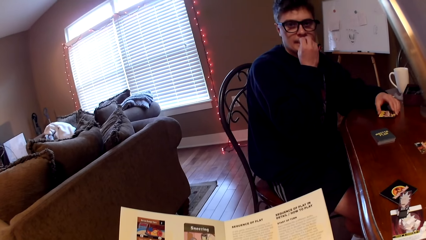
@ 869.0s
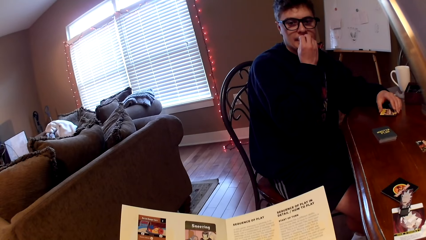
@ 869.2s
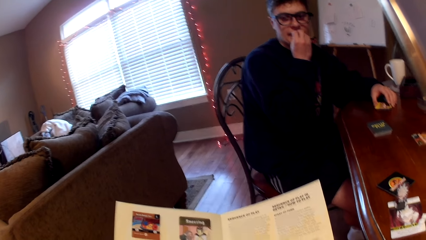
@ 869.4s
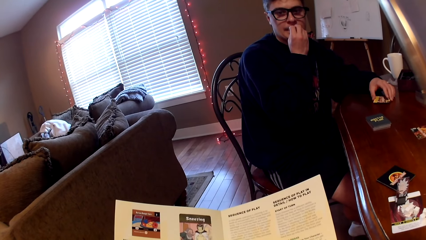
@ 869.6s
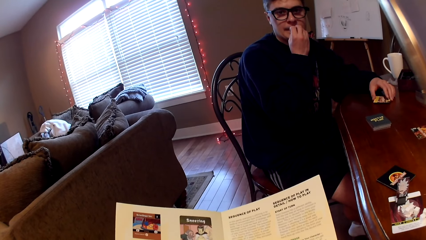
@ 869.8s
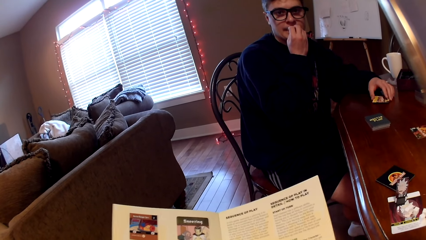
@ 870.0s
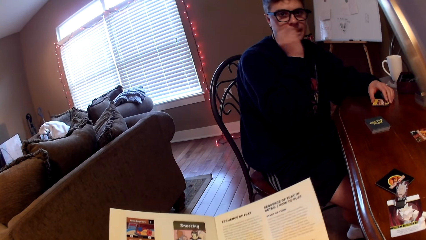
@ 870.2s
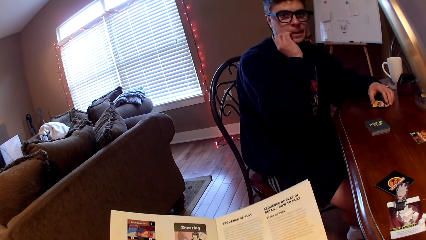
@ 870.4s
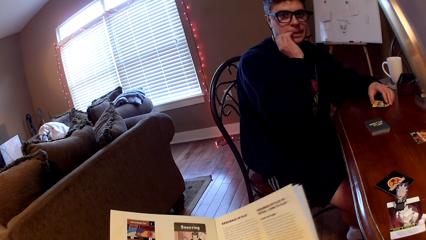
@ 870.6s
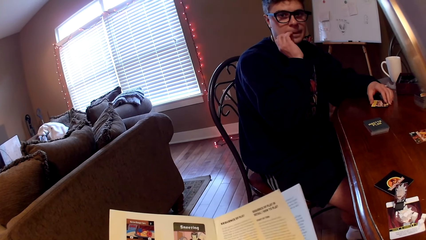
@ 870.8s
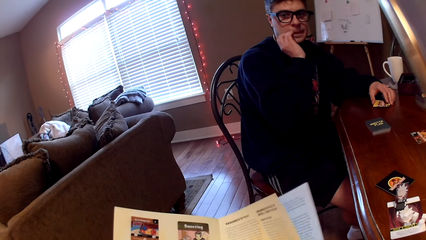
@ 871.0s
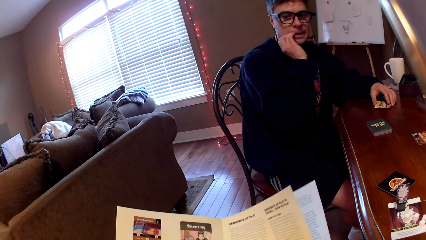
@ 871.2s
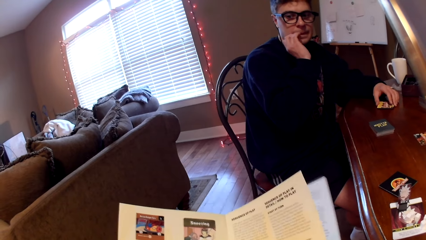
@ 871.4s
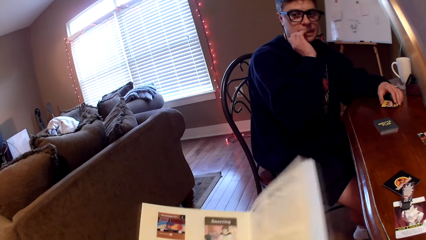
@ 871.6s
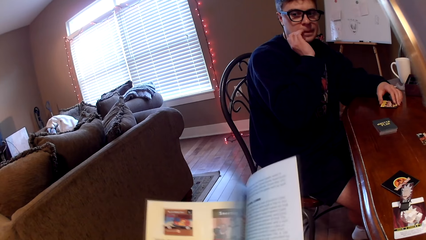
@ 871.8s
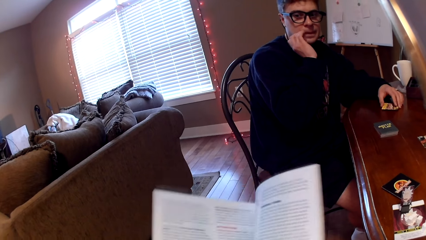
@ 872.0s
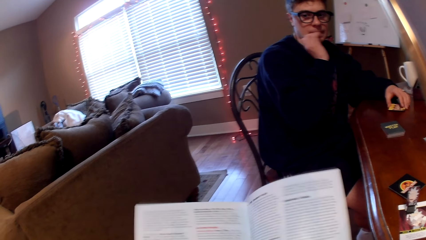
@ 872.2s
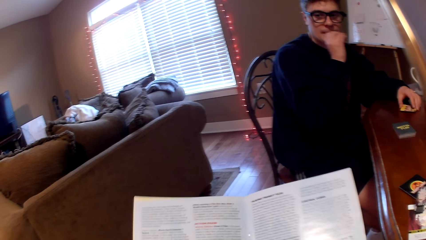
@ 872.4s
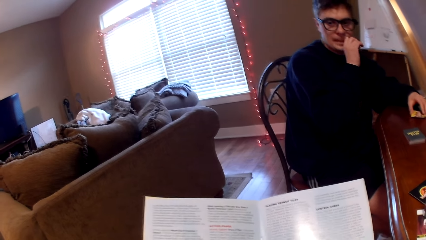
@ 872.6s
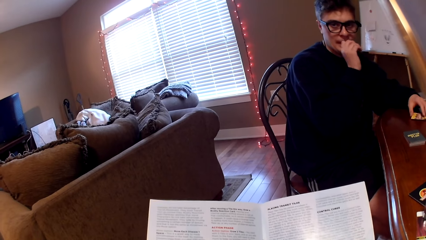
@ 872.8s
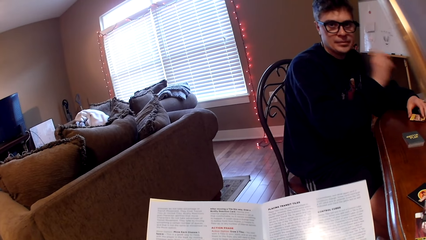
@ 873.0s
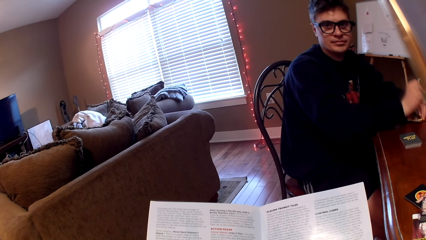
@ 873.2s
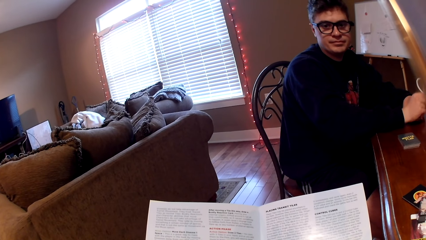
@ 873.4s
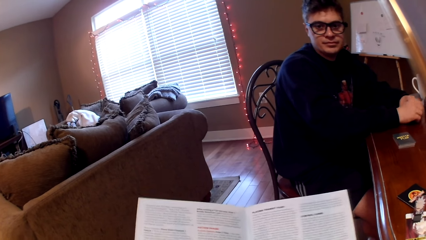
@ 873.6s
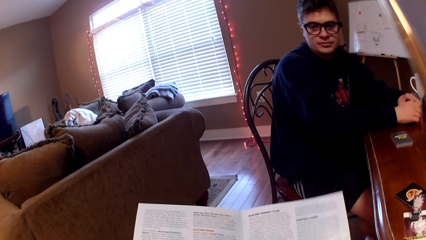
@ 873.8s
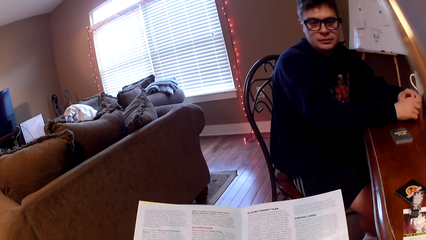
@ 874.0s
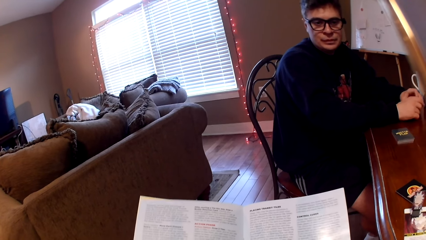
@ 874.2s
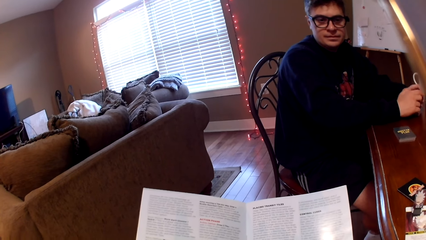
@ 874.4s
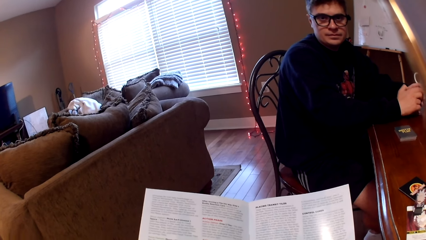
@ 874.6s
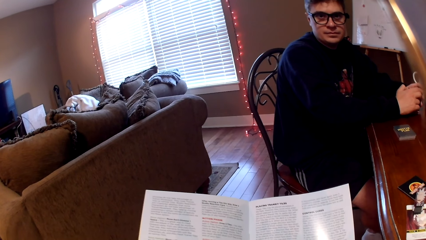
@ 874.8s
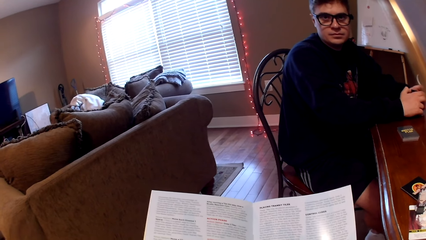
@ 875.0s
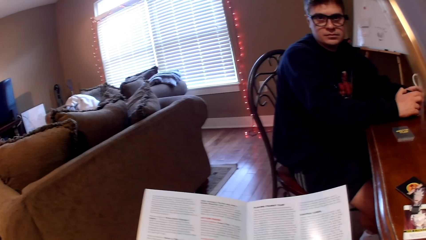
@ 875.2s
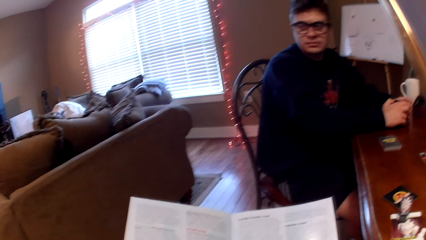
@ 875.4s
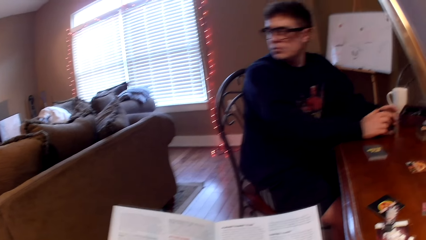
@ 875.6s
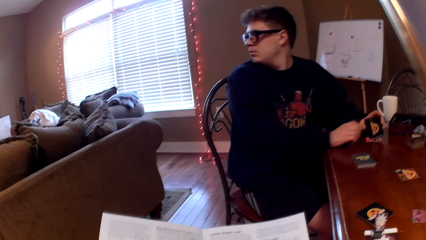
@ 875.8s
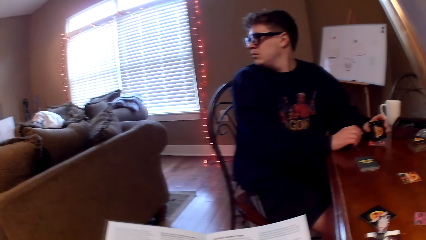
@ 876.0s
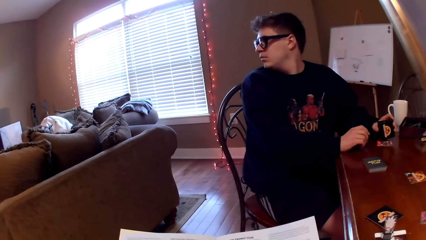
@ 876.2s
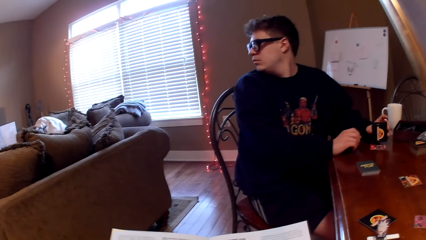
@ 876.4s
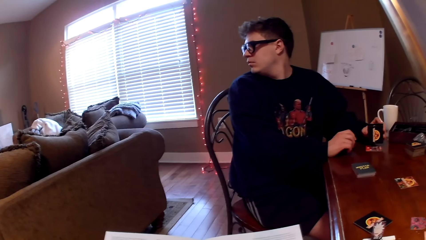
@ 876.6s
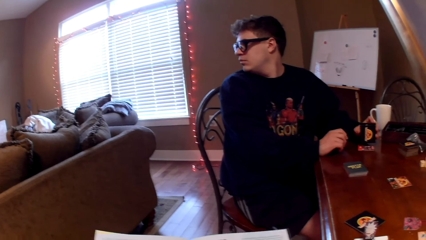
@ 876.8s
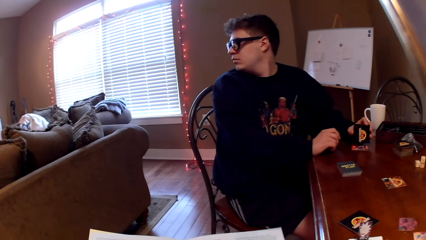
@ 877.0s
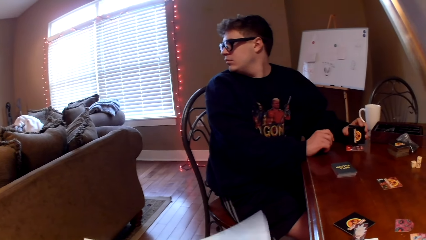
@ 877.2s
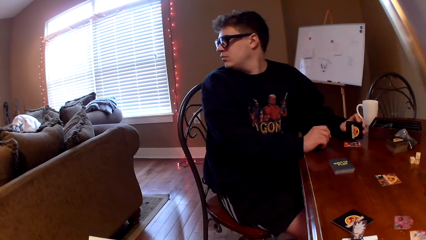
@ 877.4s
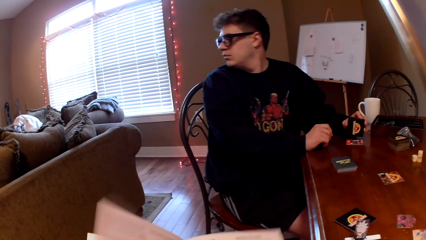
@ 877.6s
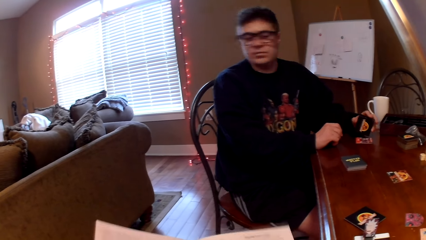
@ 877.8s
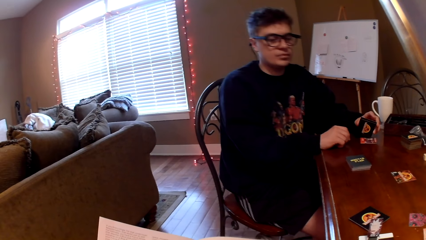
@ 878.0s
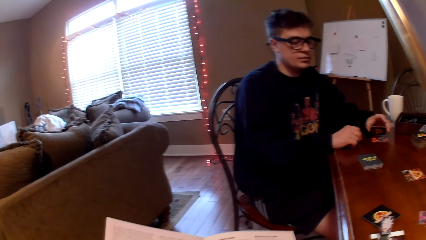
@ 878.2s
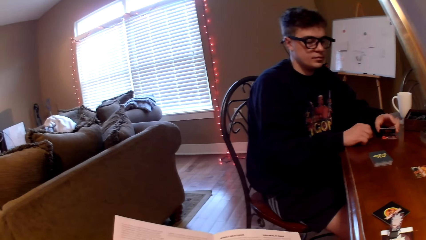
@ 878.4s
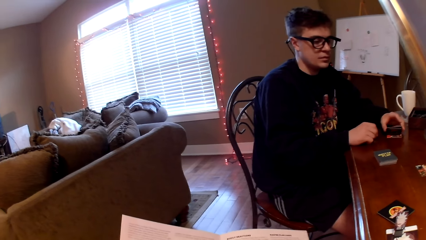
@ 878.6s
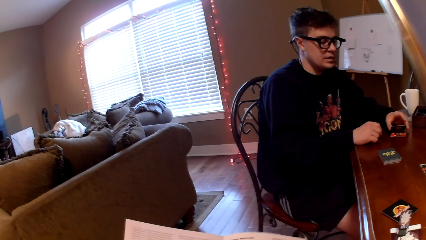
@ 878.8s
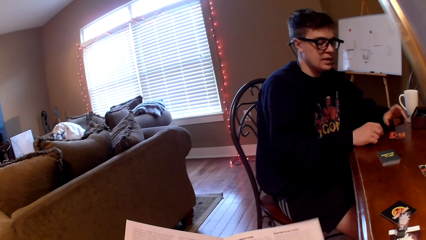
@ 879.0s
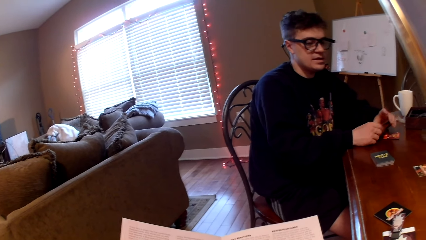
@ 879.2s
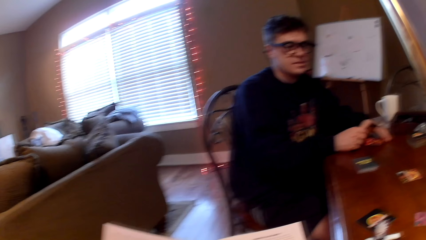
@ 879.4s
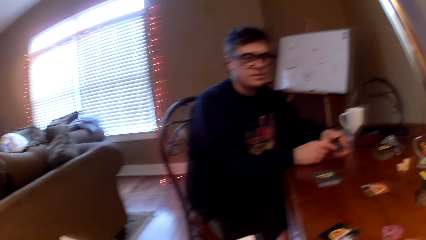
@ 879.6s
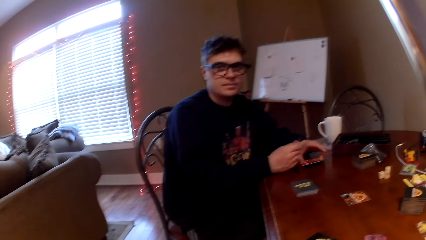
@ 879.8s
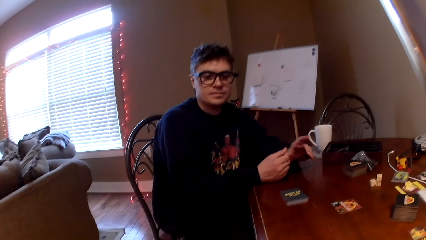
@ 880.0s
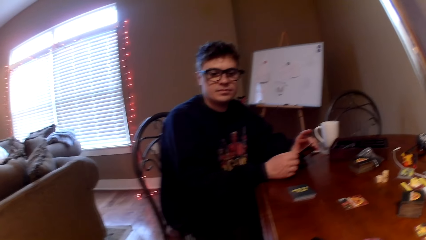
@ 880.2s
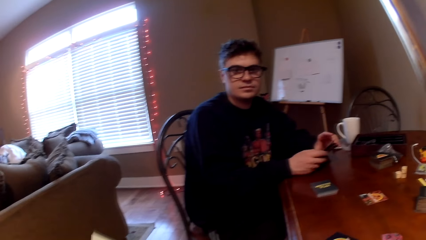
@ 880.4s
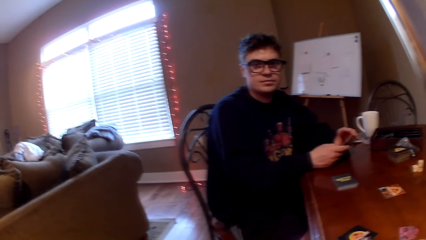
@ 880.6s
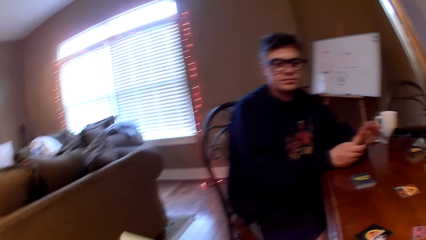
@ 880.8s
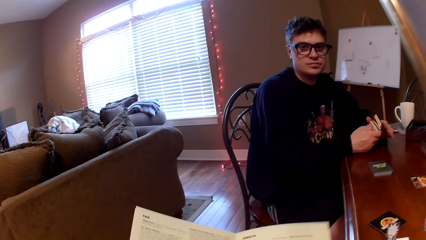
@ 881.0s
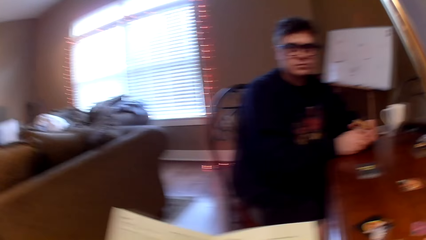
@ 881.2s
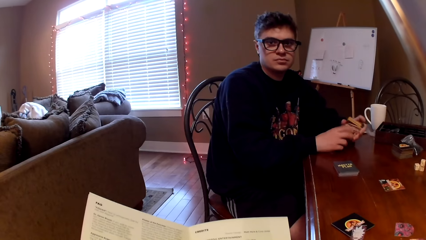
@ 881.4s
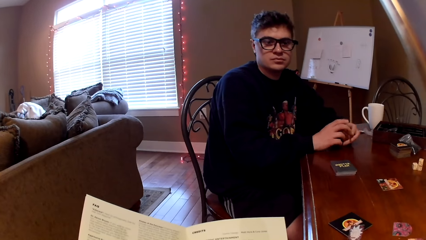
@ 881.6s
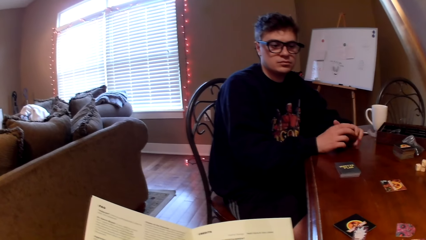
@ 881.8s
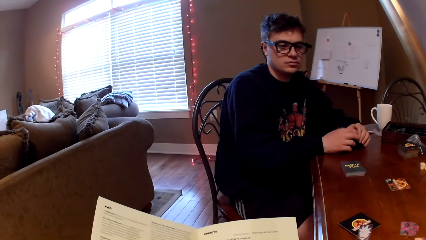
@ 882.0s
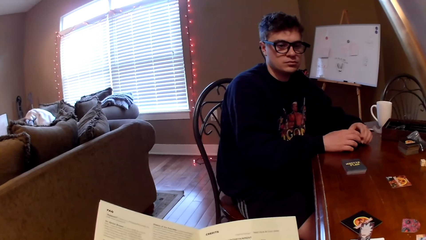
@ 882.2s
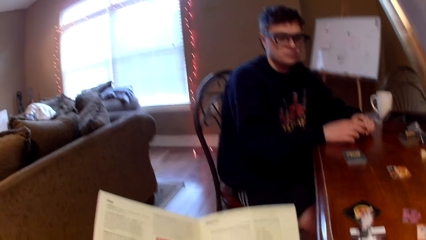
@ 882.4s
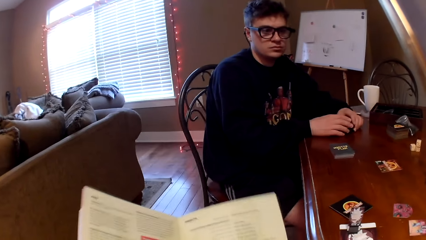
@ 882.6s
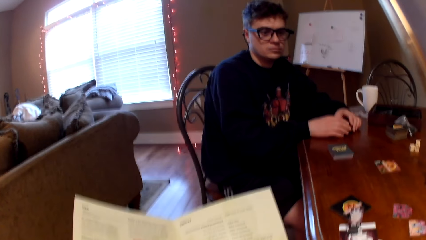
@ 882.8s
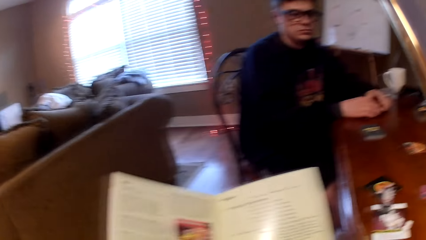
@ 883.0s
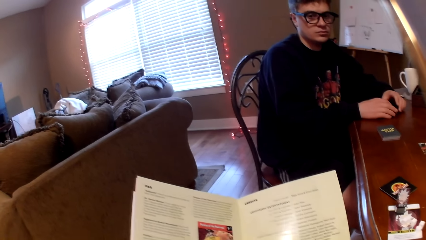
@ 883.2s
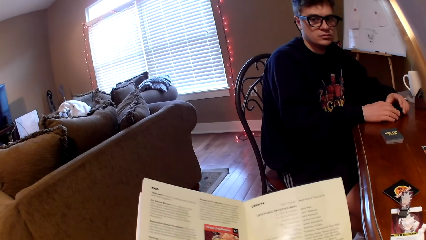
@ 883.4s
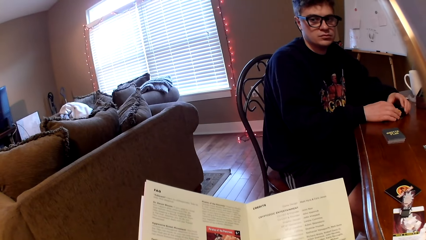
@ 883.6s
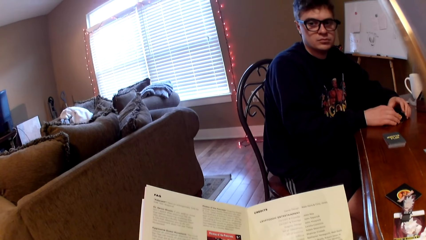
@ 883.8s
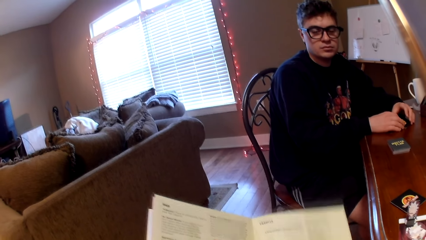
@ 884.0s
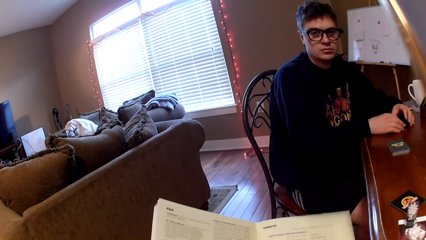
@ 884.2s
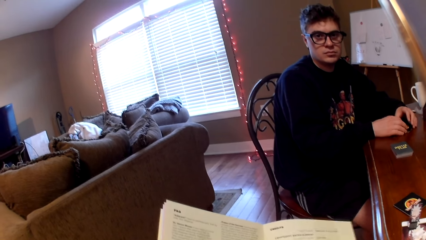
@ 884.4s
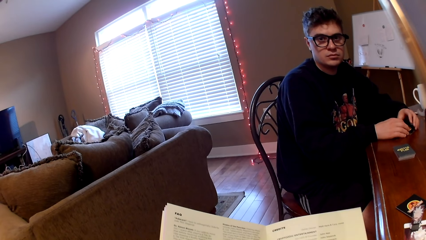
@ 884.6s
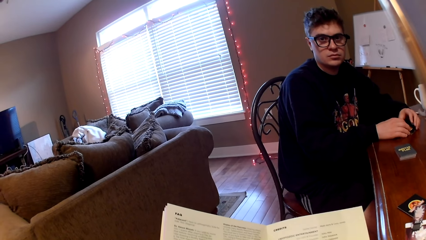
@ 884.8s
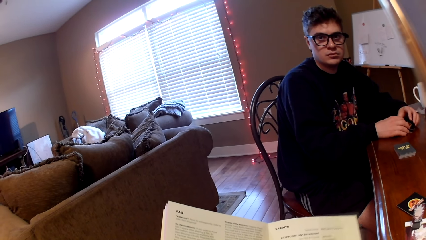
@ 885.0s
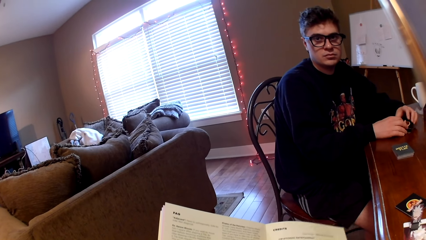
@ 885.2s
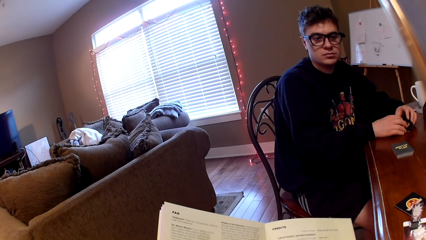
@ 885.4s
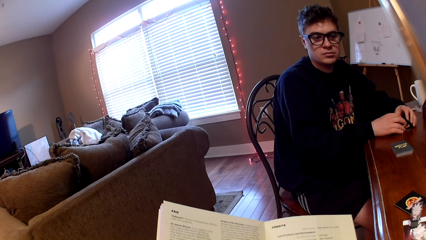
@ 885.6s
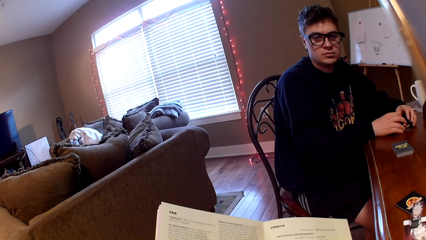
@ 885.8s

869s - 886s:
A man moves his hand. The man scratches himself. The man puts down his hand. The man looks on the other side.
